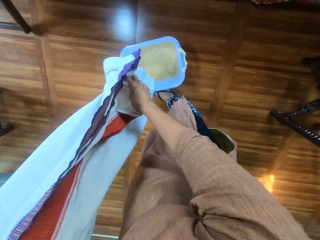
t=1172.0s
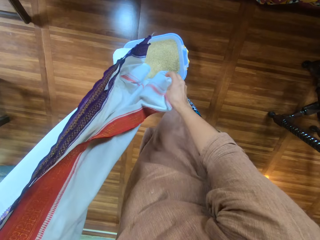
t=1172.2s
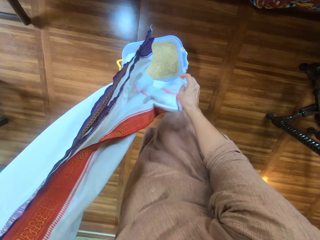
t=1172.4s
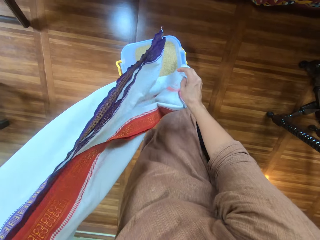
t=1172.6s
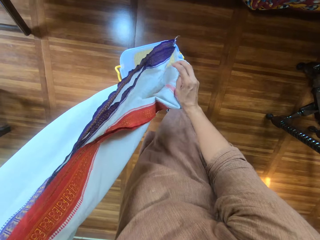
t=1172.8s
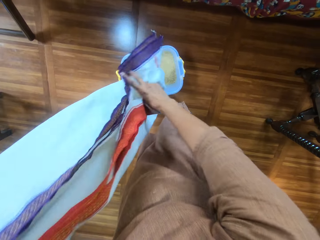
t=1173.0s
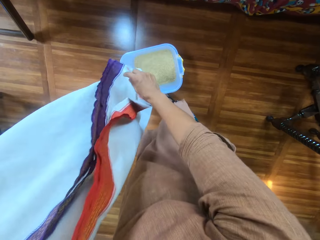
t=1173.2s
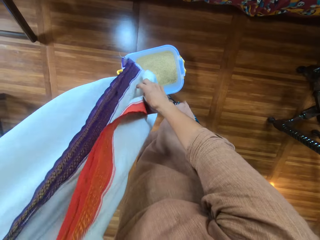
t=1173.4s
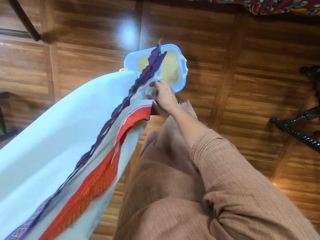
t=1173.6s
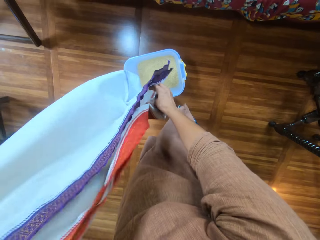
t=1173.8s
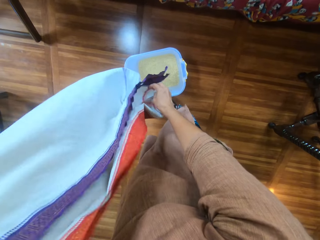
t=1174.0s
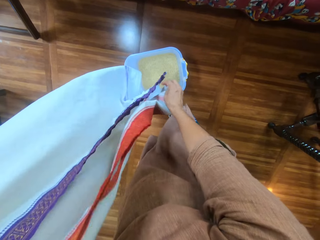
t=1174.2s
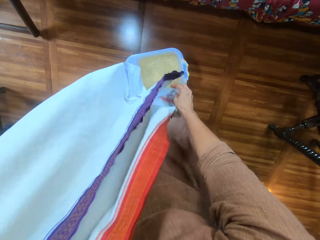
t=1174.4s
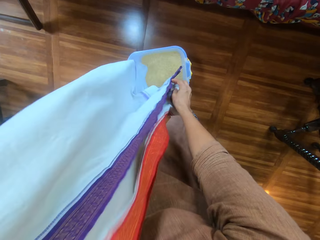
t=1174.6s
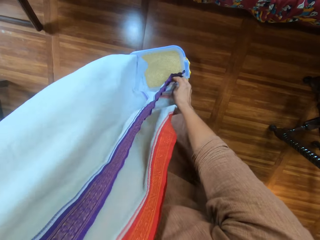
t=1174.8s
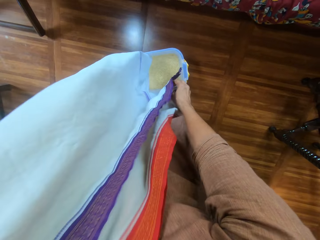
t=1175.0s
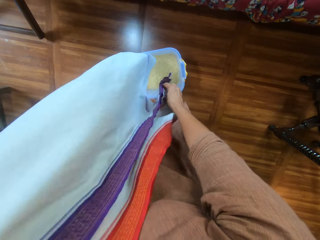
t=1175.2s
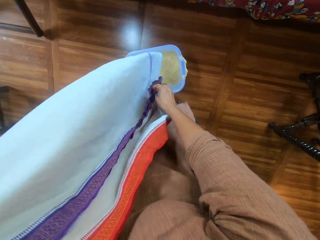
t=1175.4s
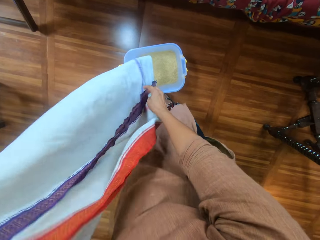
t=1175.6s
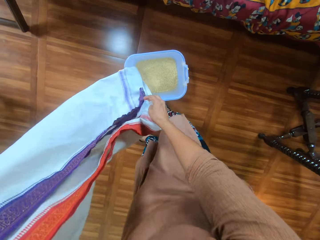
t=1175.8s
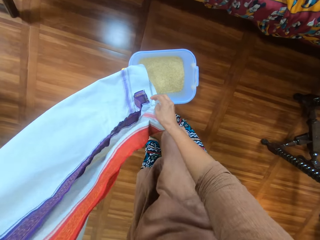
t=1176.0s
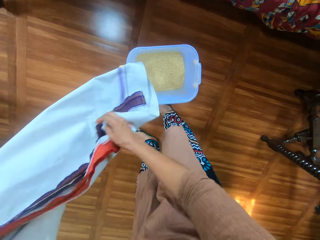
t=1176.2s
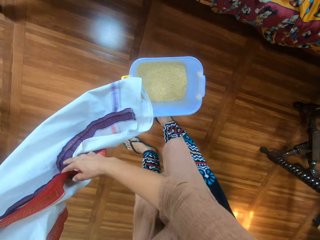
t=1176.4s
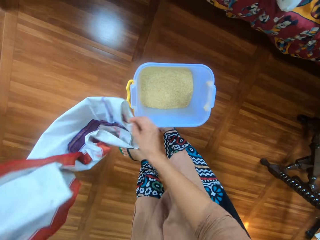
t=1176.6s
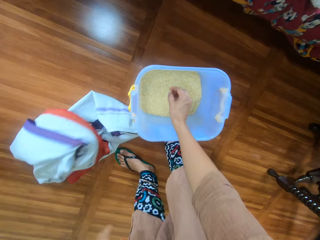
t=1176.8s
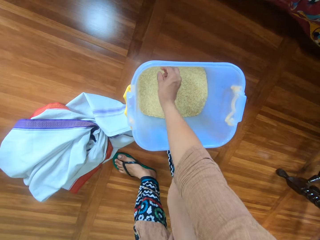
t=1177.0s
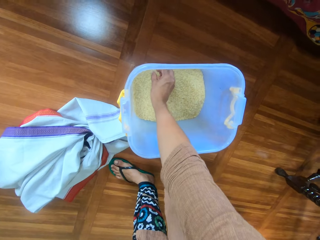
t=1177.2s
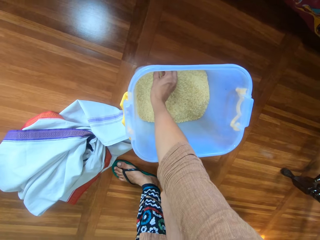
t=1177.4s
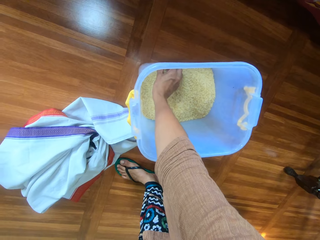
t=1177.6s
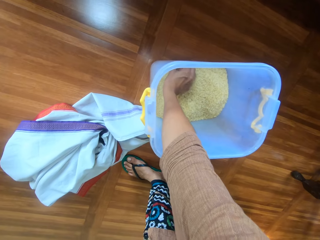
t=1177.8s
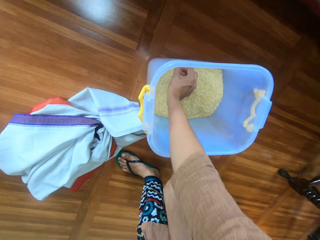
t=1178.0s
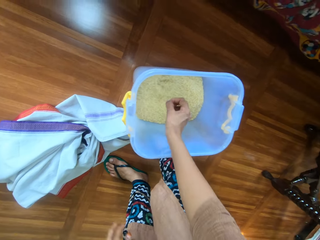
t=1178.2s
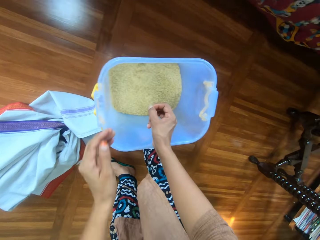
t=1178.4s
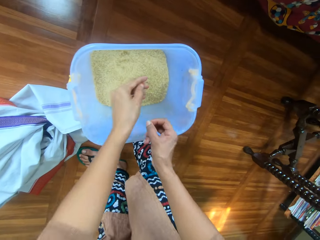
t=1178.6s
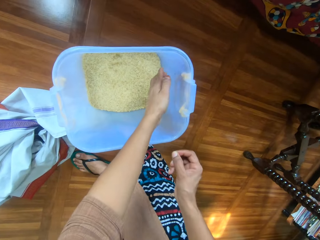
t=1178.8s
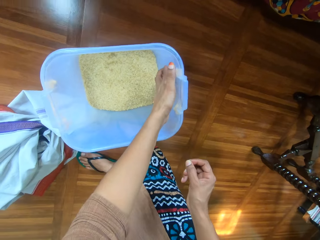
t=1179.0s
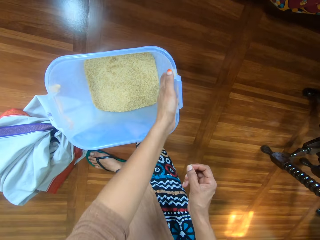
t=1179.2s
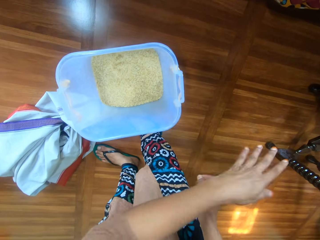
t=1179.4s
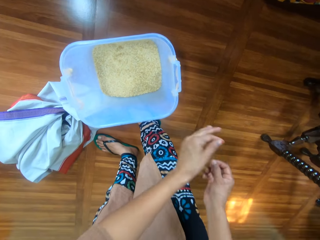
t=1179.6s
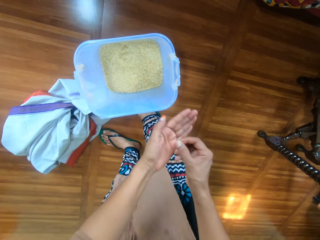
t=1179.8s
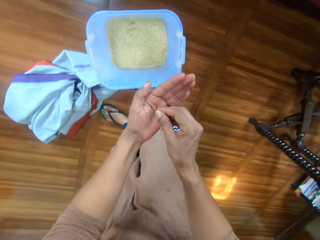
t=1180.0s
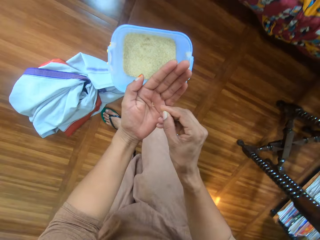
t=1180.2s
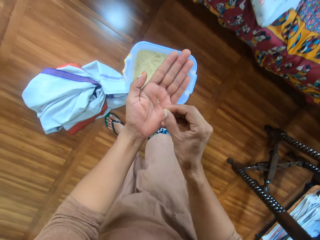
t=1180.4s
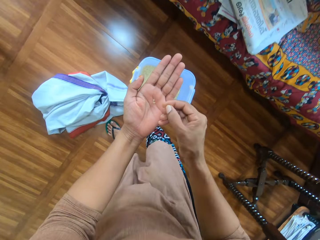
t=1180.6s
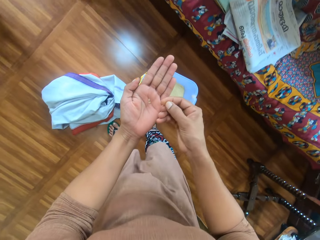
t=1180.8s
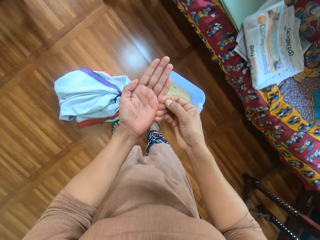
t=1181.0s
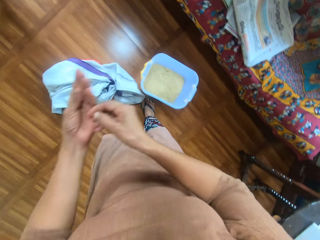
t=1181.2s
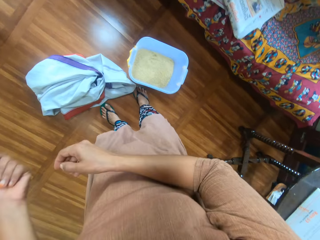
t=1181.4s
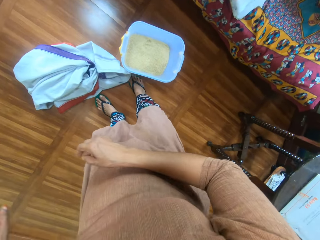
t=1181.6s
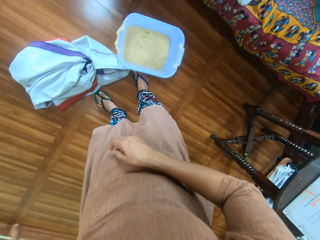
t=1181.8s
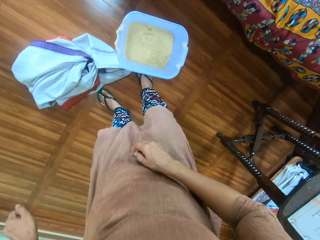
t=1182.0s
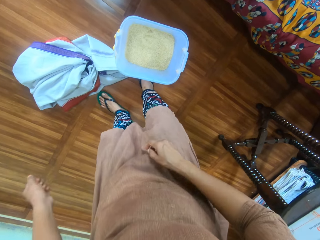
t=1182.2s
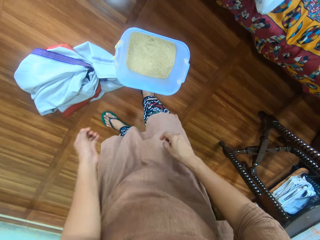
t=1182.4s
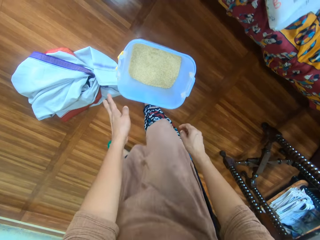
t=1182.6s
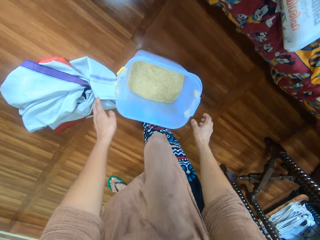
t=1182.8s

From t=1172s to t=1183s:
The camera wearer drops the cloth in both hands on the floor. She drops the plastic container on the floor. She picks some grains of rice from the container of rice with her right hand. She removes some dirt from the container of rice with her left hand. She places the grains of rice in her right hand on her left palm. She throws the grains of rice on her left palm on the floor.

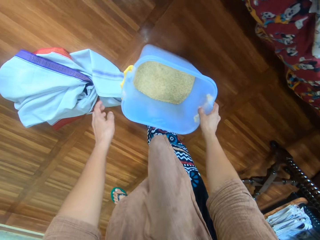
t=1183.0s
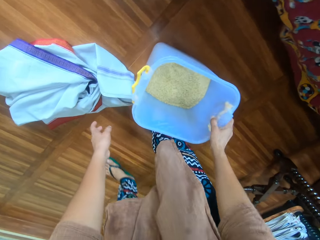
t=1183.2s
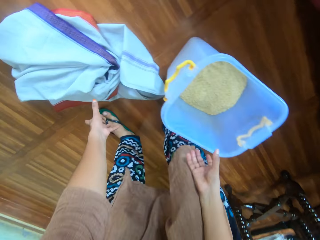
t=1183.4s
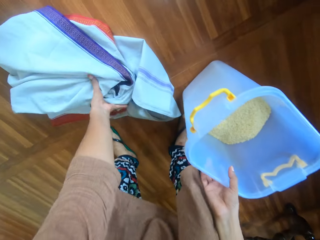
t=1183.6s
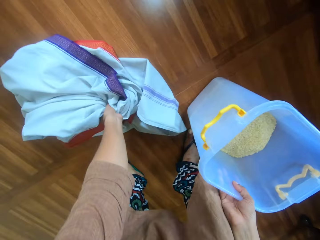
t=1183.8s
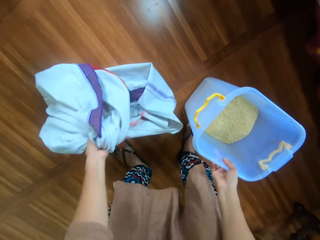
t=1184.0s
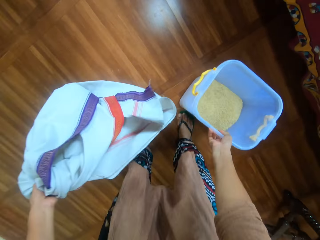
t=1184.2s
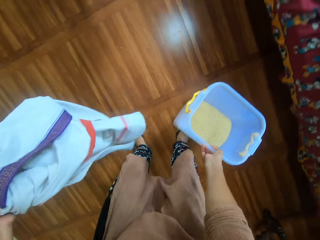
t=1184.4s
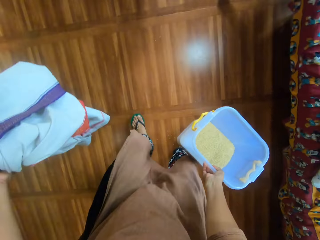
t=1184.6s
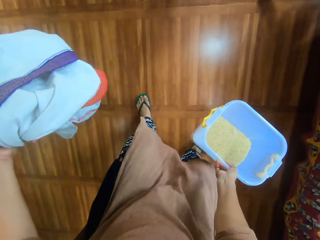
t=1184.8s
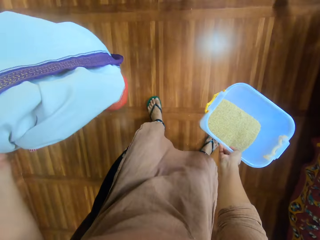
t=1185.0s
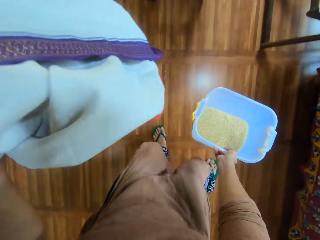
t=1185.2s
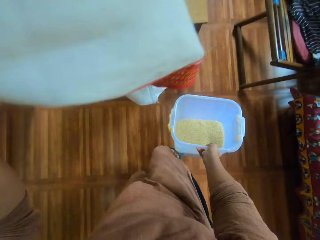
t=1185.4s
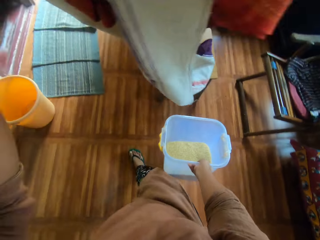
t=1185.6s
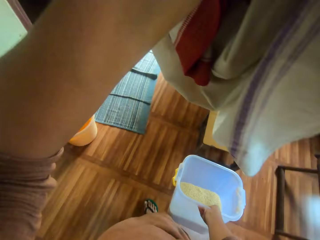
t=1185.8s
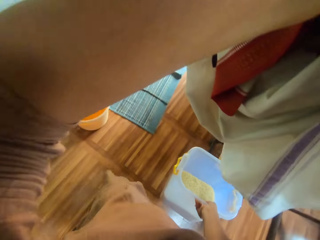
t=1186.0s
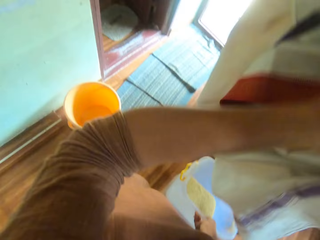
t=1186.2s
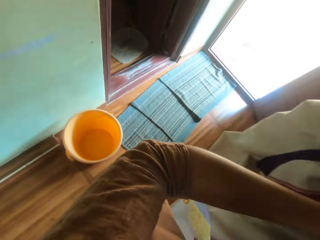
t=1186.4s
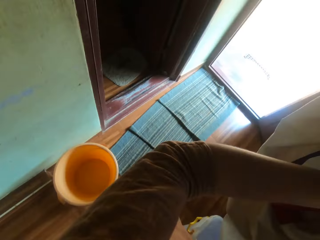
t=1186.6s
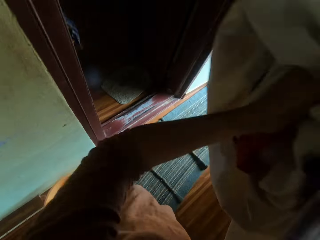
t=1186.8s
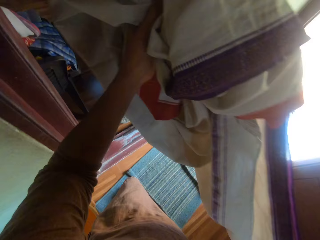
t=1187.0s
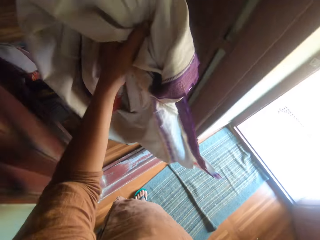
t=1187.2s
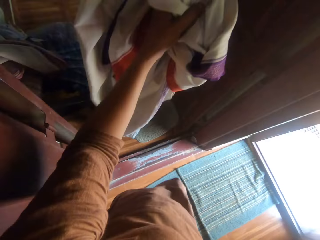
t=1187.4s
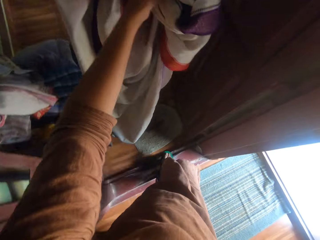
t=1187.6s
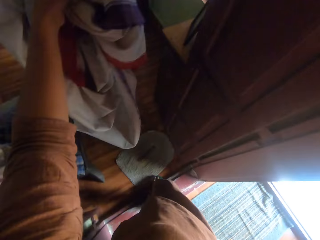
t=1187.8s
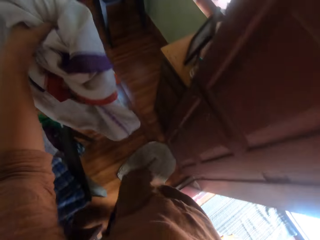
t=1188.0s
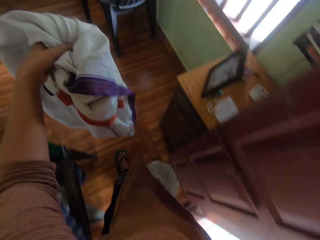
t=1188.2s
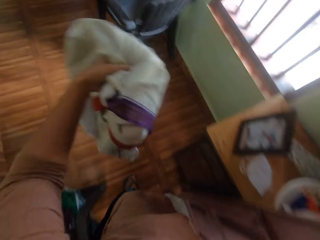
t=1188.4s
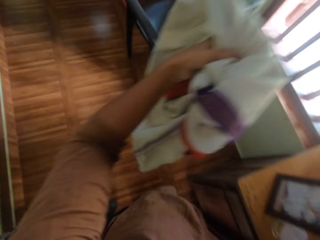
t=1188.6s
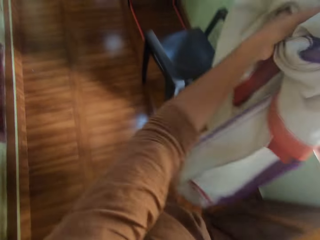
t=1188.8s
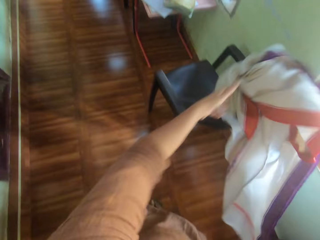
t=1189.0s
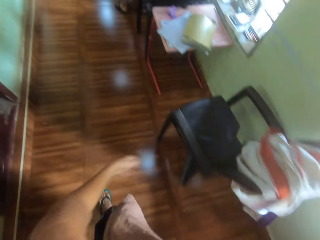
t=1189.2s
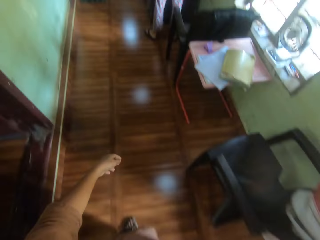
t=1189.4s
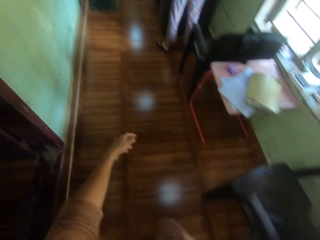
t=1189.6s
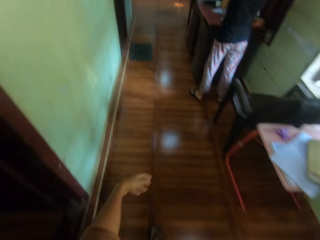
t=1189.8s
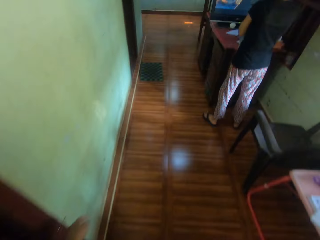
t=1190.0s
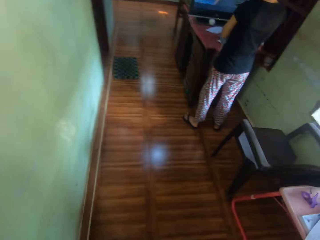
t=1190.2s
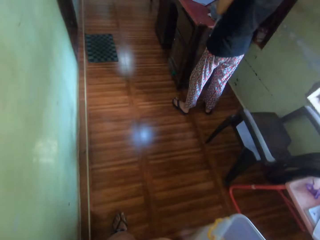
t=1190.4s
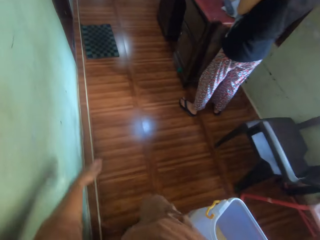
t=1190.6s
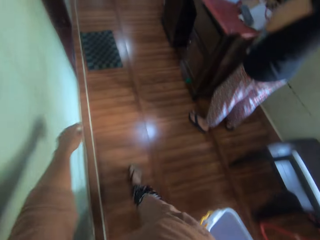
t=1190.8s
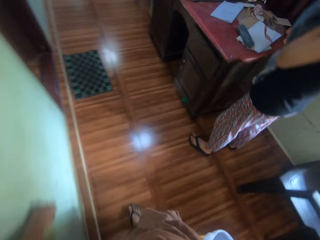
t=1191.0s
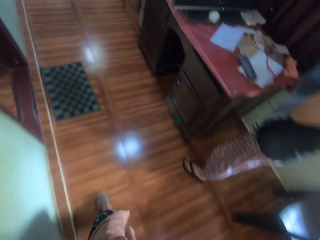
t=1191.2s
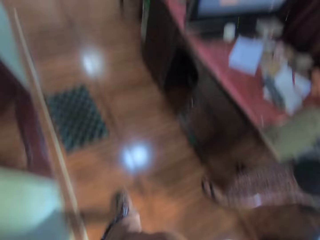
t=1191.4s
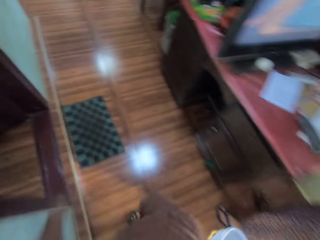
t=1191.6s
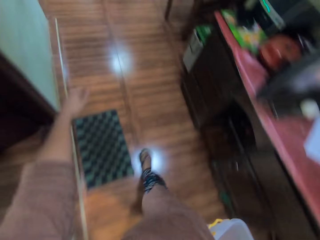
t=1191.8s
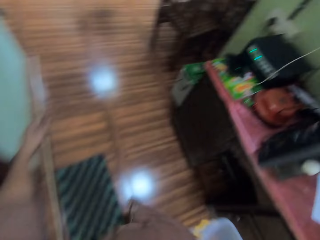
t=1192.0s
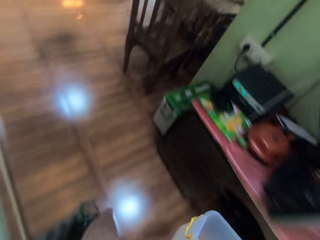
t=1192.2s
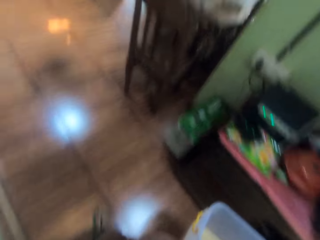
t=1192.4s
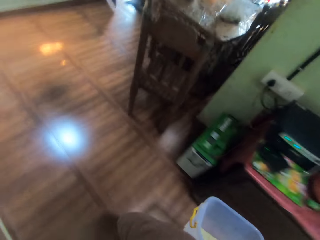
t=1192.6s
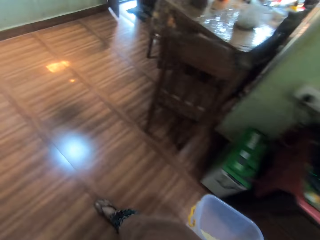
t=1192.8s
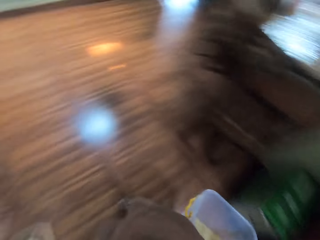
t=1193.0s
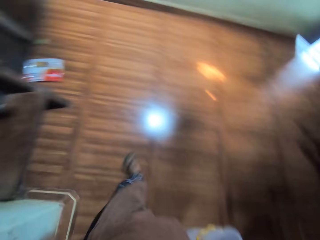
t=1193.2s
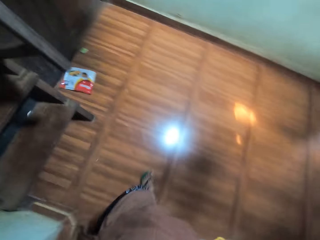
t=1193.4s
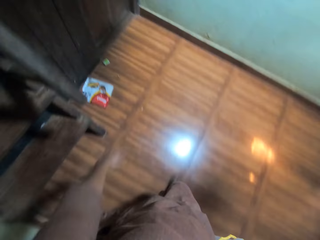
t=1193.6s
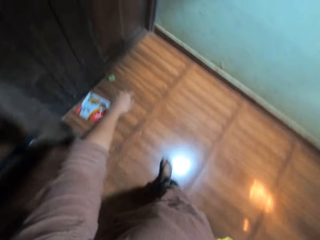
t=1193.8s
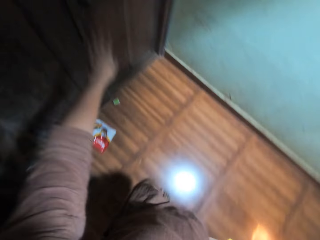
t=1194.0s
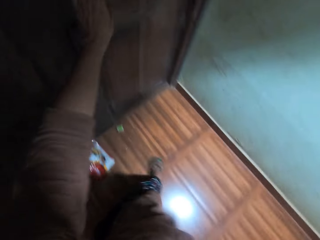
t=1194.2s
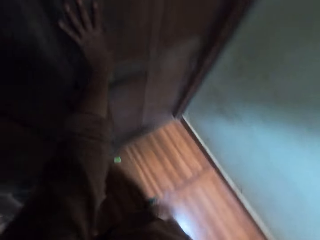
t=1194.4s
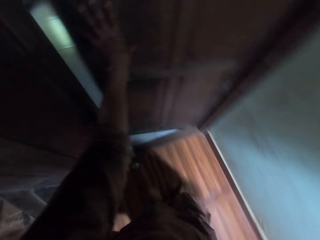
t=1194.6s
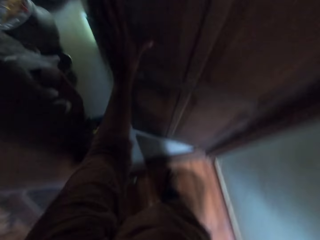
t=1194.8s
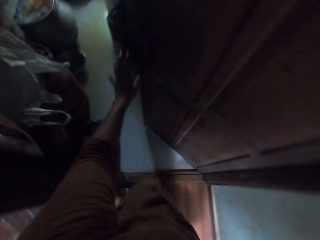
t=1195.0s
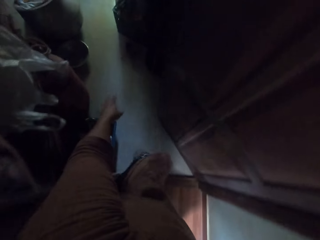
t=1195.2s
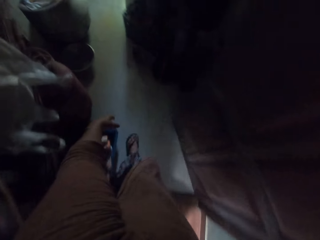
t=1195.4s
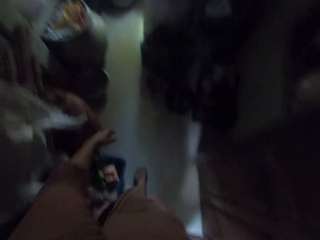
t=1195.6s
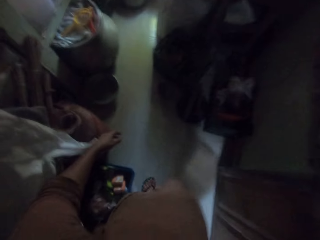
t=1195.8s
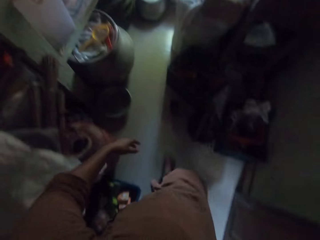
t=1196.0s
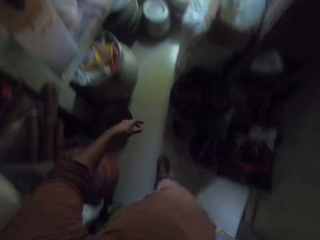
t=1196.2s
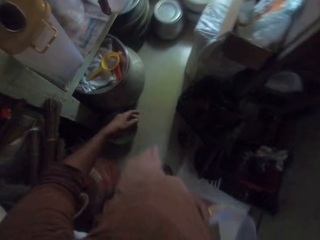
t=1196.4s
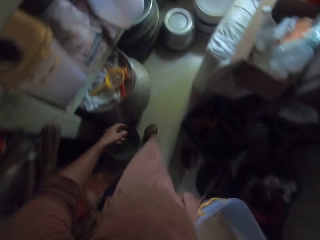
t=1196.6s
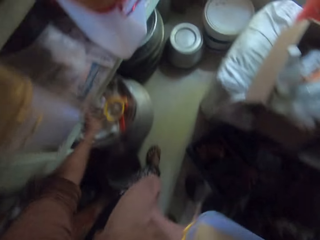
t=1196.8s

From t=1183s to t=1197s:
The camera wearer picks up the plastic container of rice from the floor with her right hand. She picks up the cloth from the floor with her left hand. She drops the cloth in her left hand on a chair in the apartment. She walks past a girl in the apartment with the container of rice in her right hand. She opens the storage room door with her left hand.
